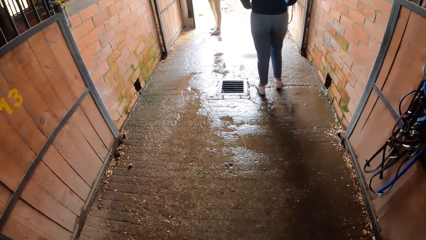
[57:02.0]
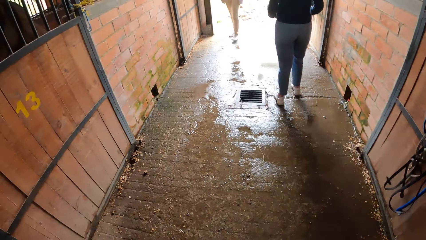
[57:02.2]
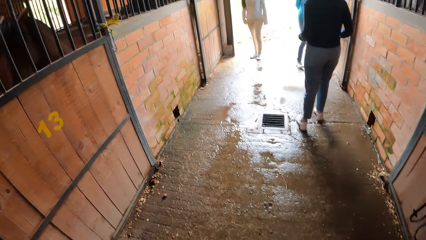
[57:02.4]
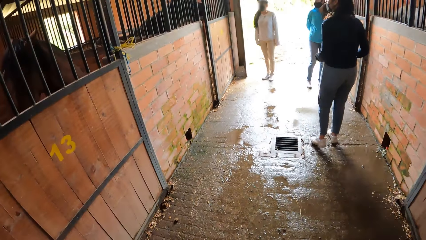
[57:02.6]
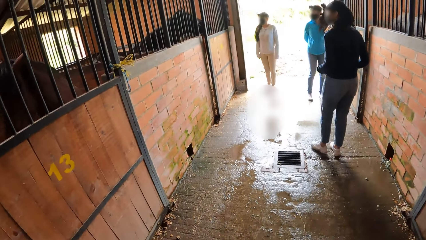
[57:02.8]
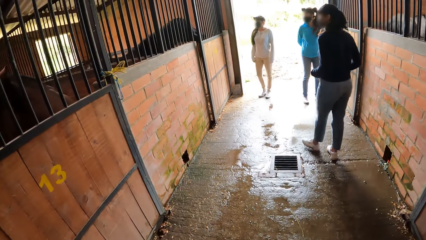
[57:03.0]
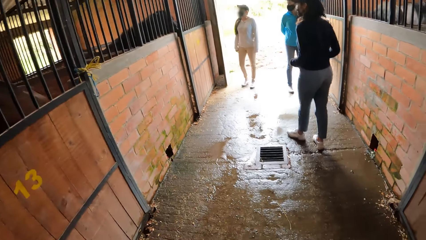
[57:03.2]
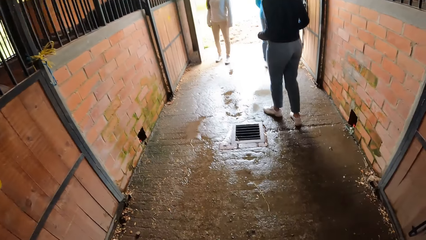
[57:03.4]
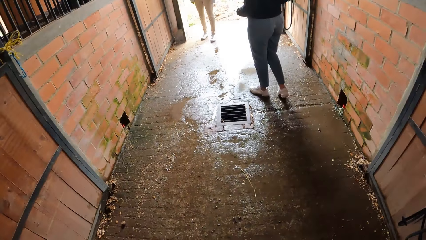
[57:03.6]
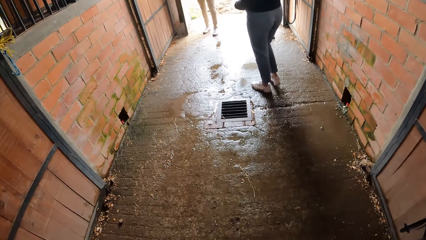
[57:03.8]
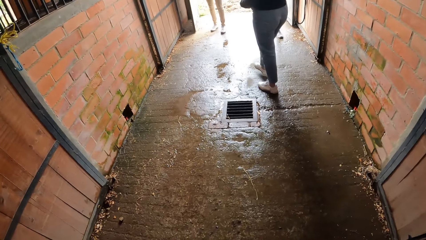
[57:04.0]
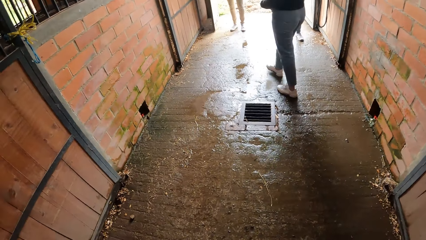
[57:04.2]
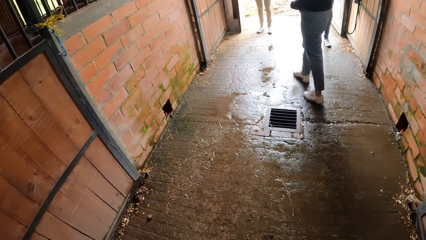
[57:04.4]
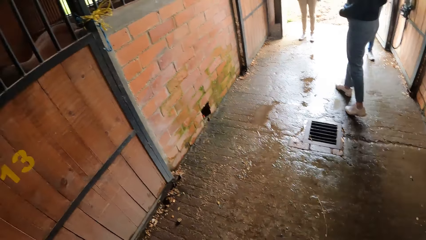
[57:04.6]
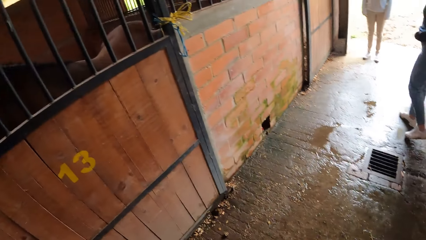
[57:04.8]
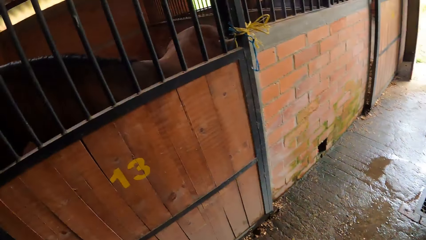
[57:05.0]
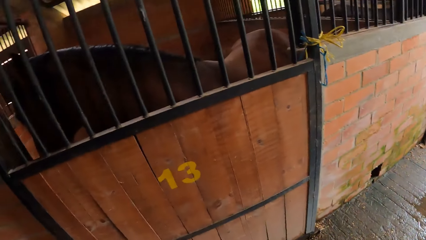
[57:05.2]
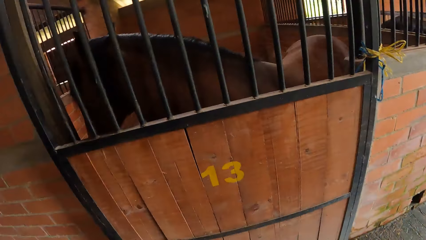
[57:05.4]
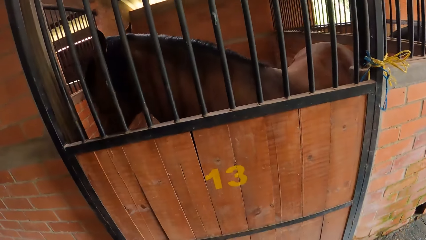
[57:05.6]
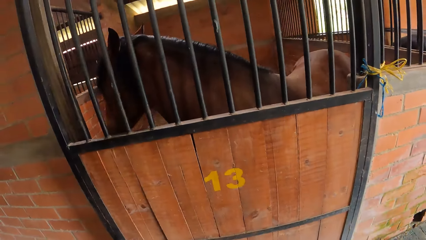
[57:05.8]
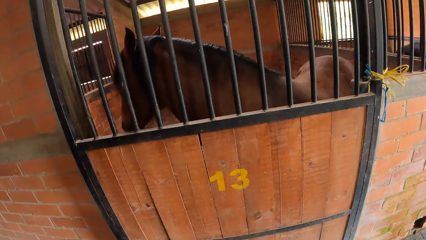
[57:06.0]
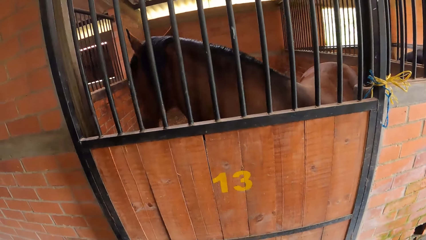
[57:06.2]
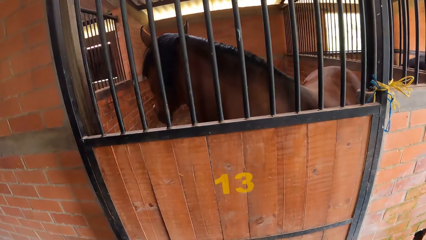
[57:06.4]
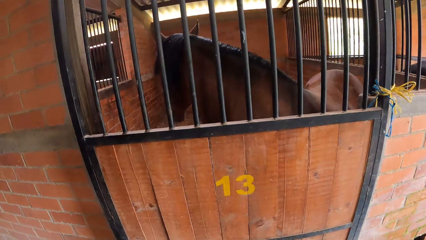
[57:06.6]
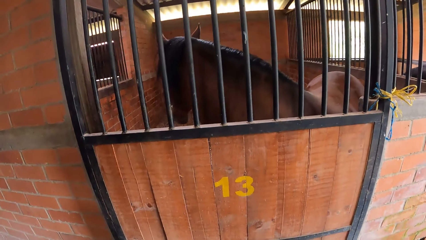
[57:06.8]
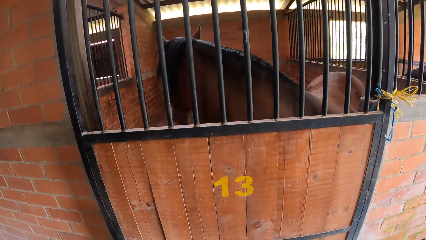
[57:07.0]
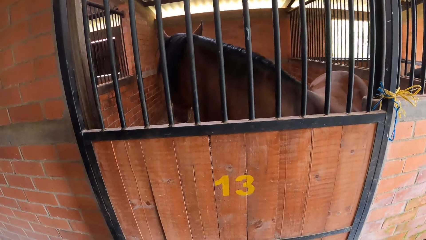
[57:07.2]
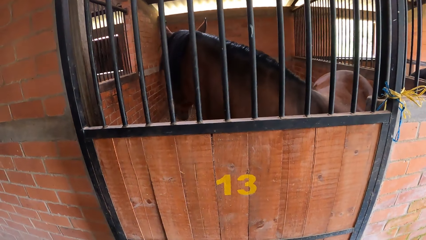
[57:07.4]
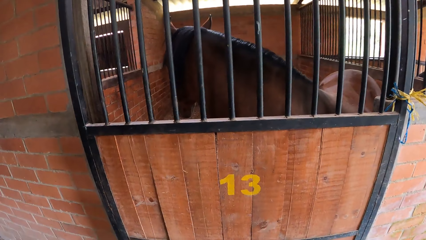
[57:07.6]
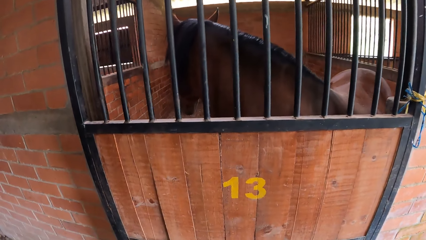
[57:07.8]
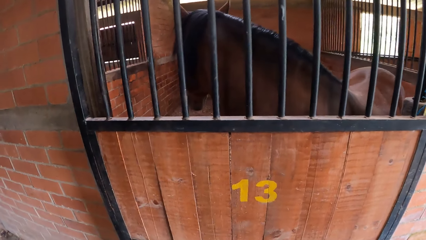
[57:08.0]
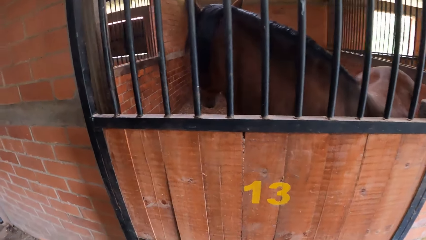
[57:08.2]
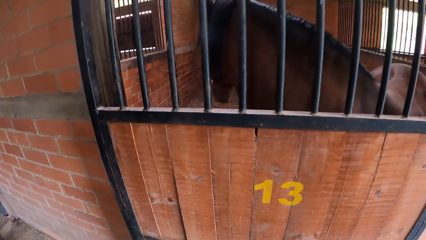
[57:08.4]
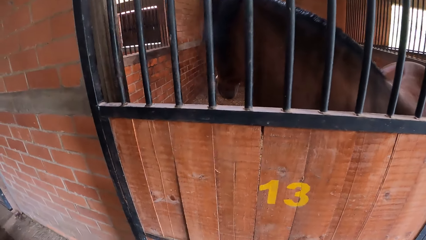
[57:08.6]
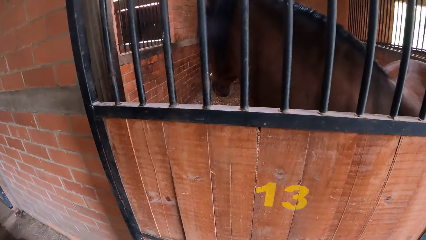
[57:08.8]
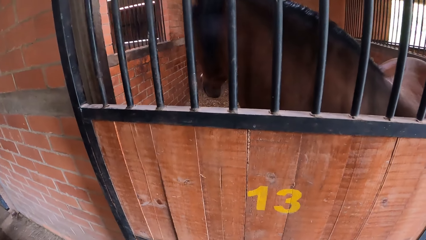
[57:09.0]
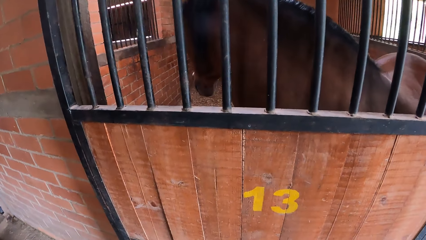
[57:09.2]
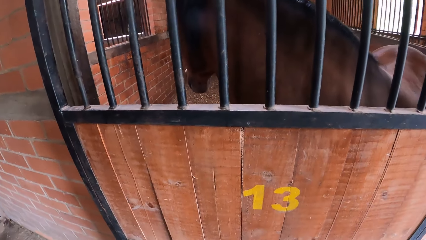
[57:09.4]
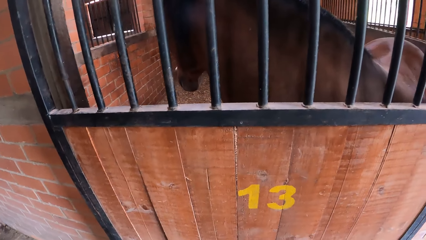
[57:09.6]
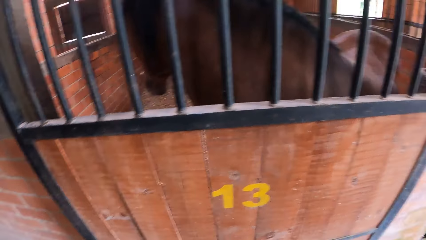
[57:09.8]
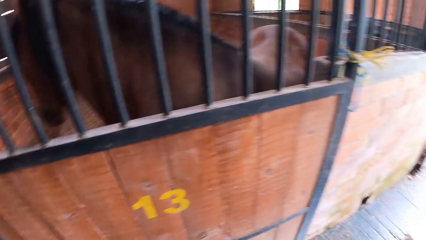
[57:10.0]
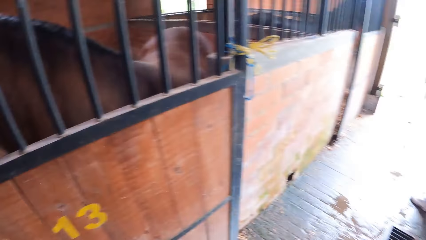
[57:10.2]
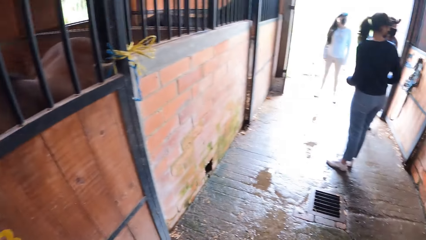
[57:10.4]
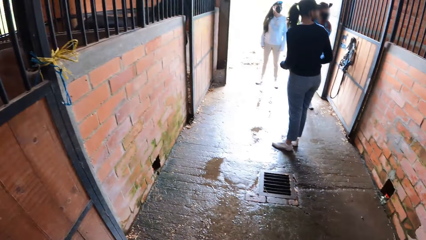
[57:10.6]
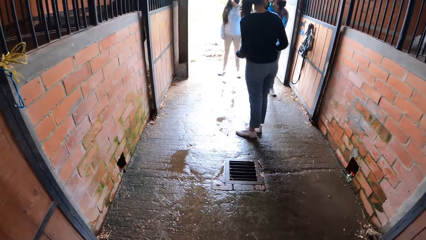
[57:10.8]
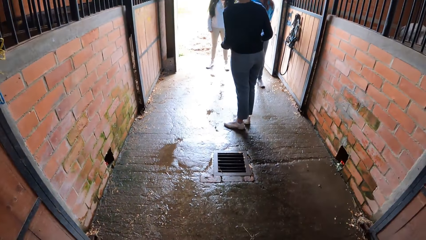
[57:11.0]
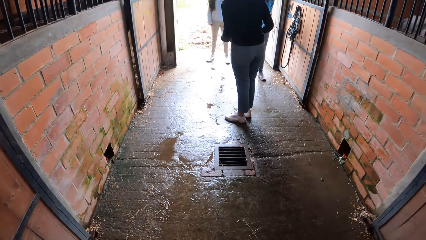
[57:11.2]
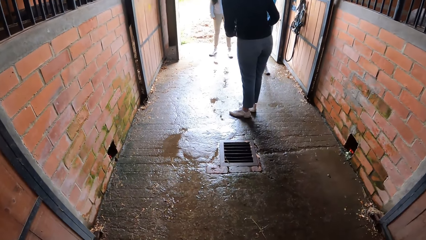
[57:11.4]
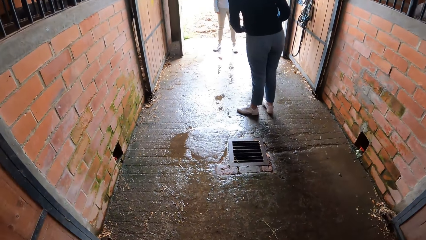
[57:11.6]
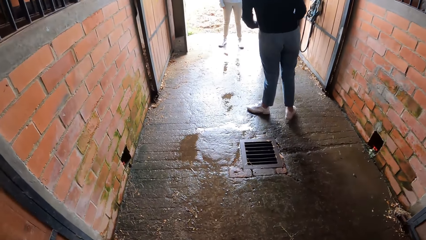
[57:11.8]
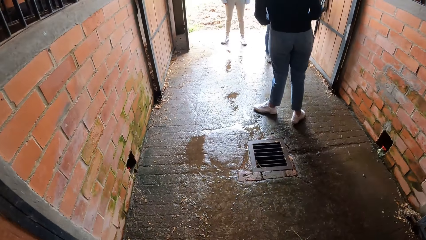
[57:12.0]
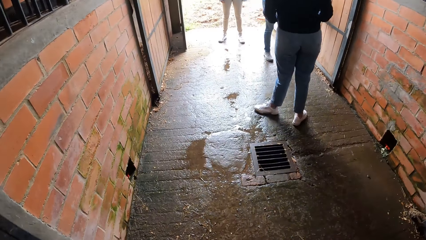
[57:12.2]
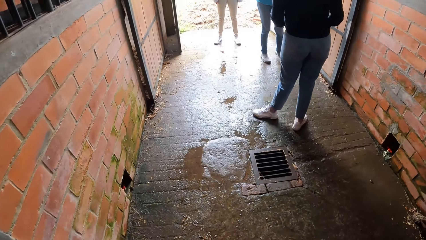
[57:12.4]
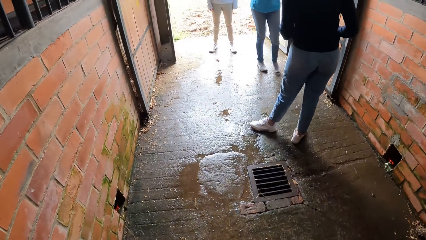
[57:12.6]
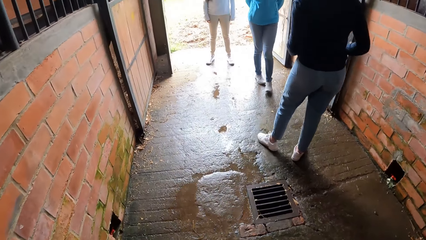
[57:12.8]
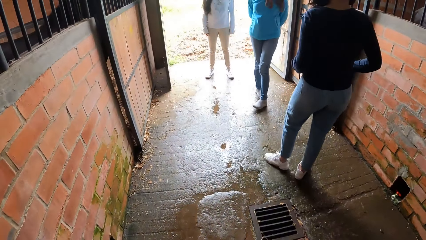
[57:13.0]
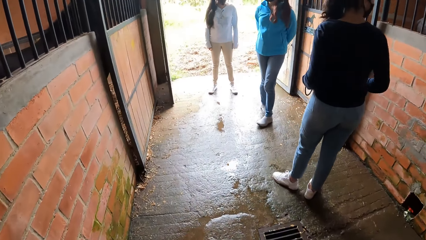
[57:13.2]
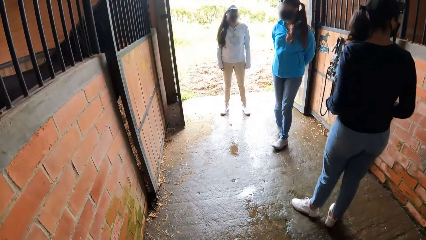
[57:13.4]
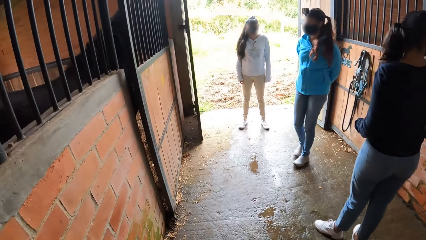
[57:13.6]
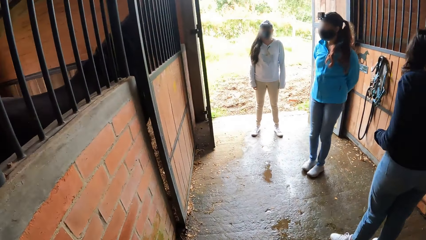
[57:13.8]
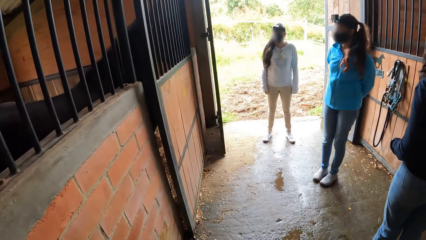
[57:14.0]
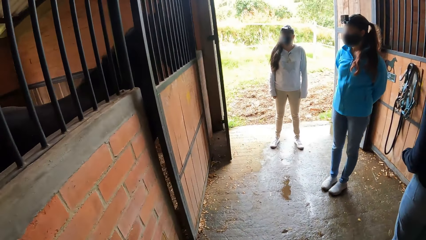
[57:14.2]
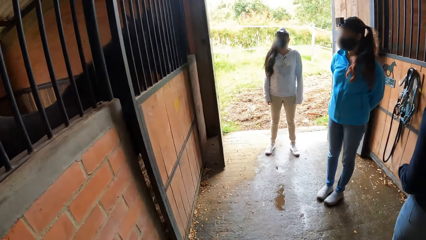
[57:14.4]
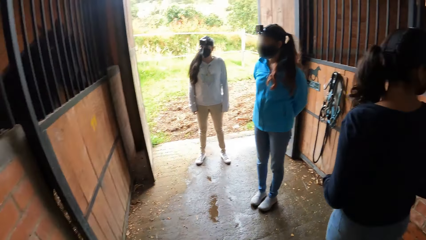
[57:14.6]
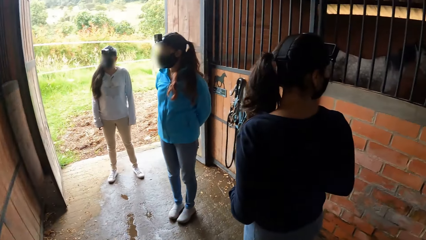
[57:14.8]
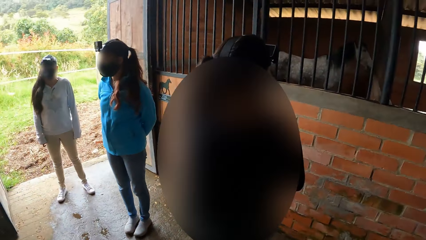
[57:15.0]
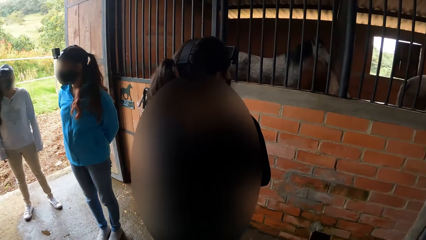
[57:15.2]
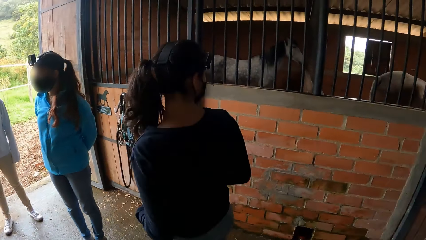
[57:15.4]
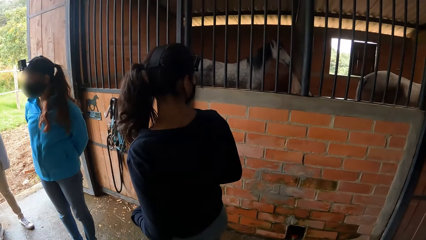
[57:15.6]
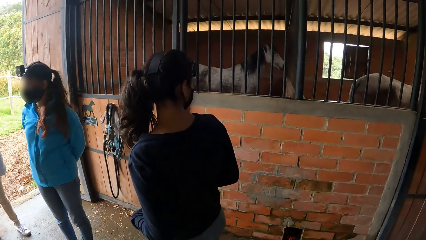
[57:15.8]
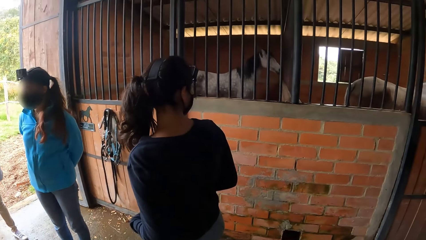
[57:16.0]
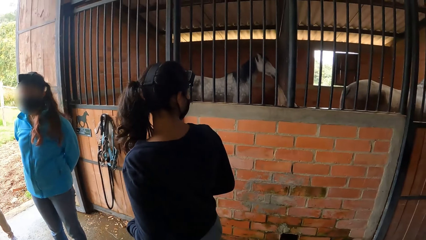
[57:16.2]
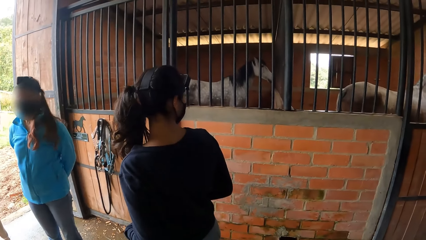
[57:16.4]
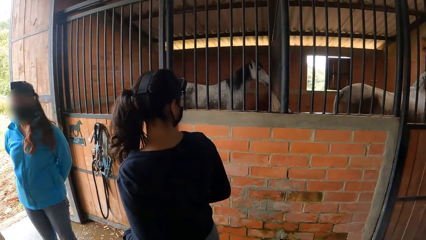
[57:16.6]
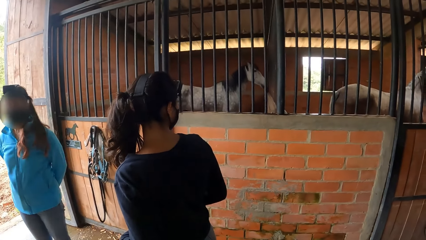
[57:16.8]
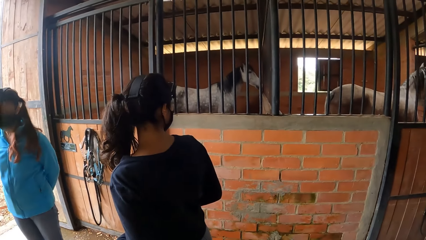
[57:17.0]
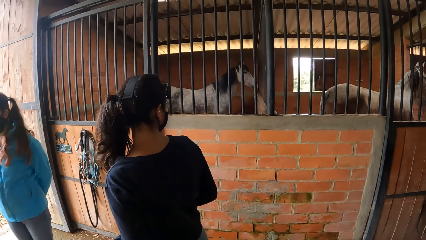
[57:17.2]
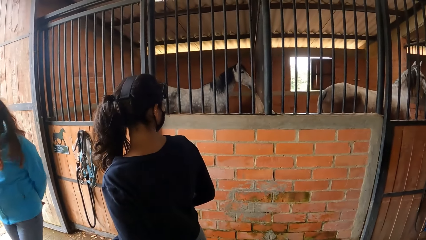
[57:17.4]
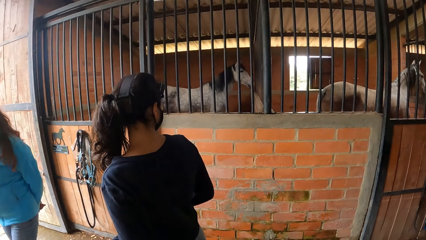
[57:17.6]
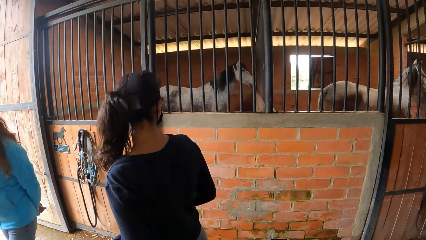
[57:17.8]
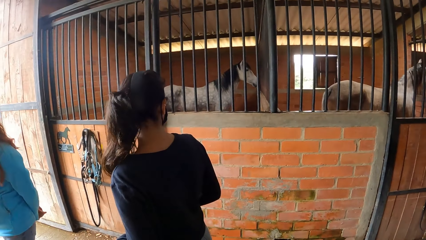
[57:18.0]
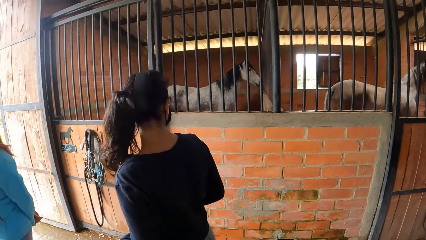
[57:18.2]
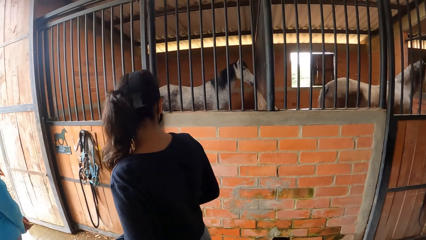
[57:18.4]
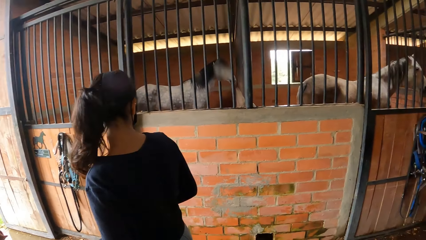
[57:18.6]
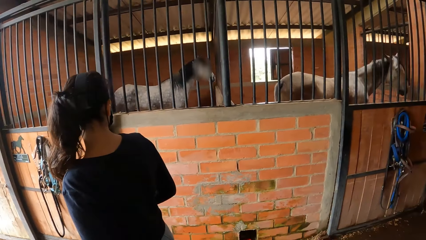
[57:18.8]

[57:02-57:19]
The camera wearer looks around. They look at the horse. The girls interact amongst themselves and with the camera wearer.
